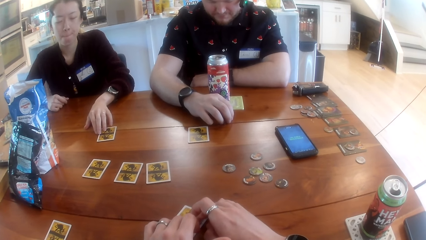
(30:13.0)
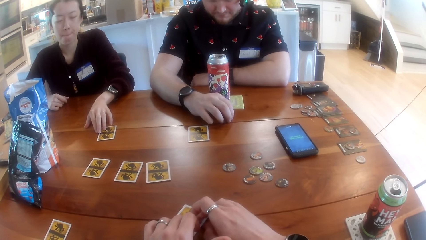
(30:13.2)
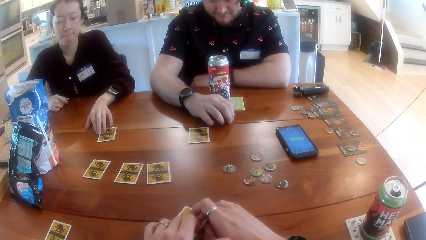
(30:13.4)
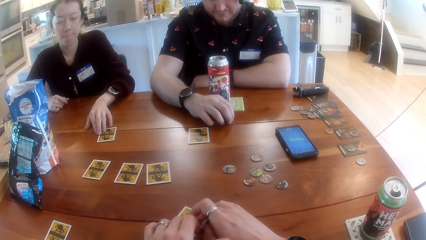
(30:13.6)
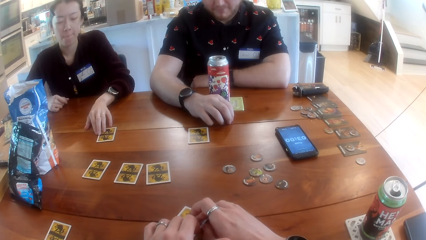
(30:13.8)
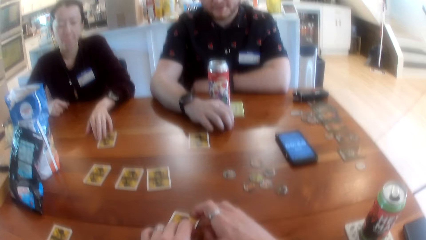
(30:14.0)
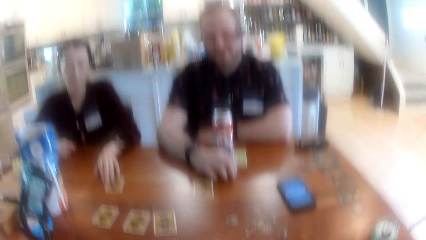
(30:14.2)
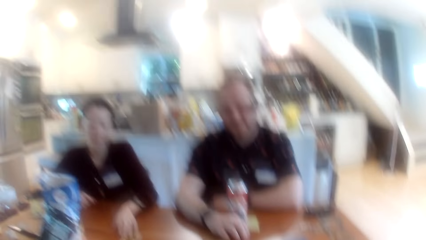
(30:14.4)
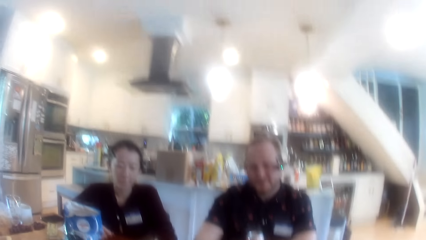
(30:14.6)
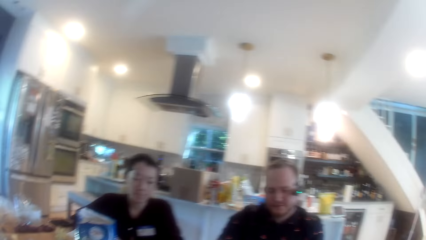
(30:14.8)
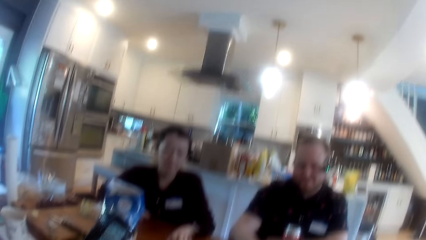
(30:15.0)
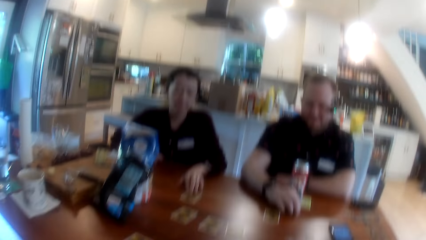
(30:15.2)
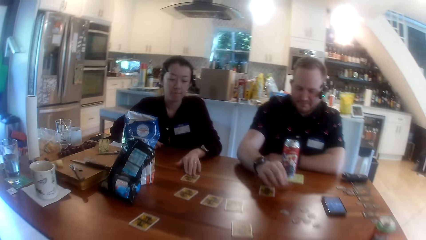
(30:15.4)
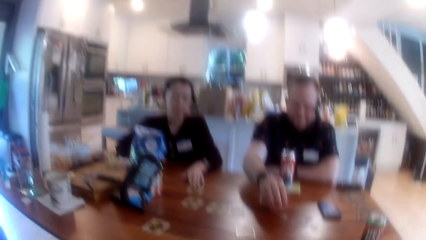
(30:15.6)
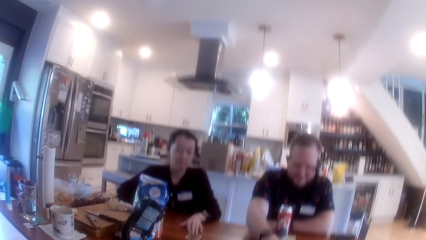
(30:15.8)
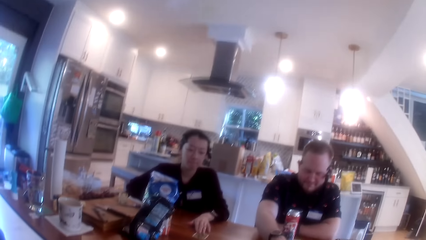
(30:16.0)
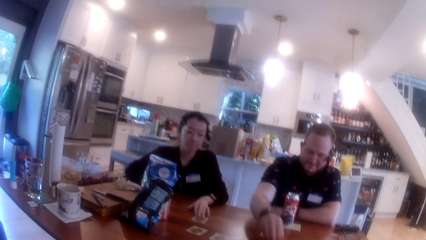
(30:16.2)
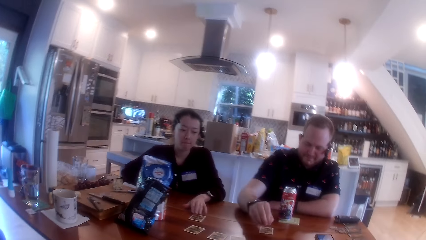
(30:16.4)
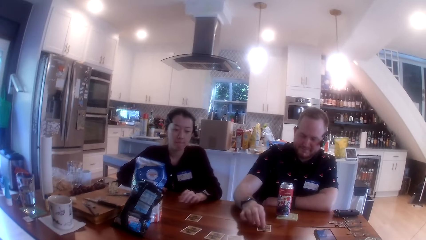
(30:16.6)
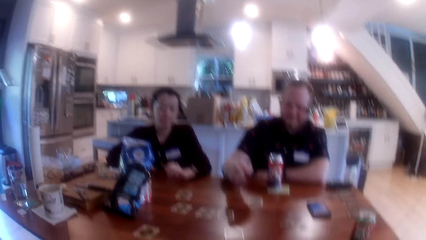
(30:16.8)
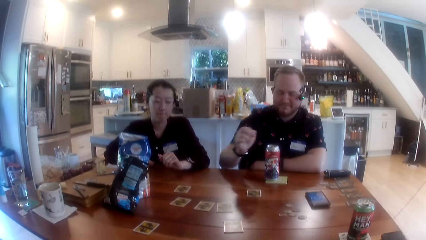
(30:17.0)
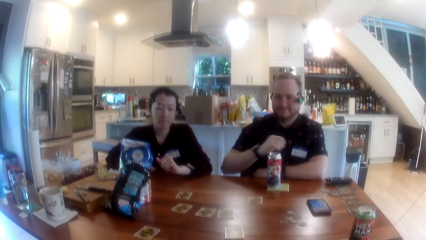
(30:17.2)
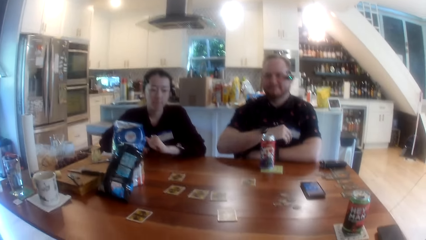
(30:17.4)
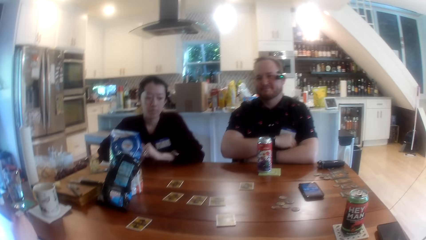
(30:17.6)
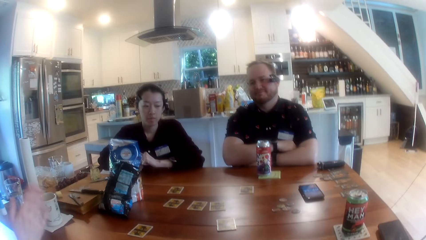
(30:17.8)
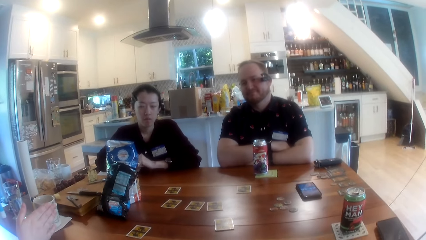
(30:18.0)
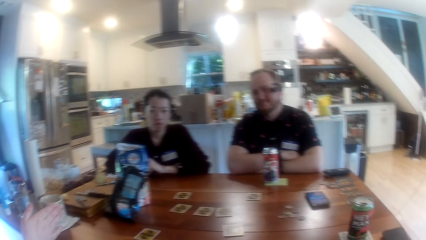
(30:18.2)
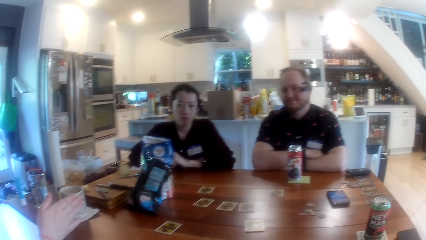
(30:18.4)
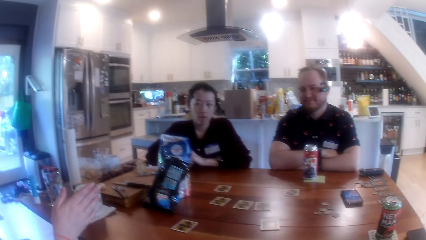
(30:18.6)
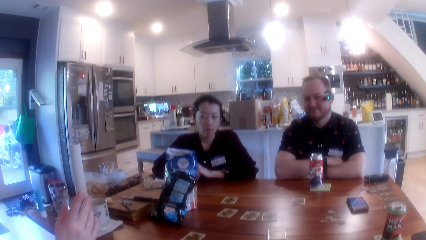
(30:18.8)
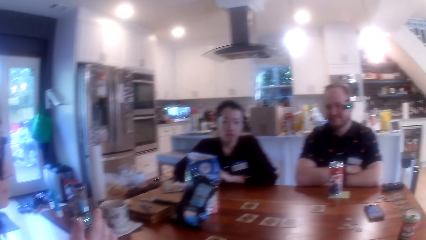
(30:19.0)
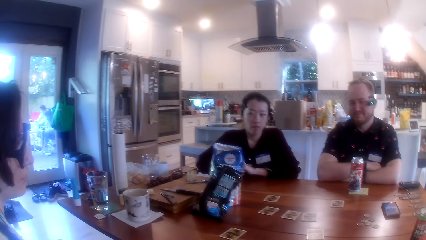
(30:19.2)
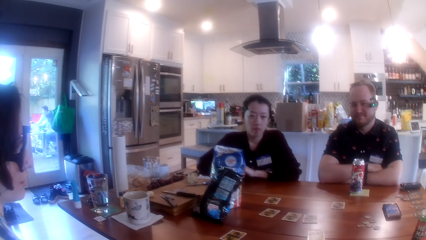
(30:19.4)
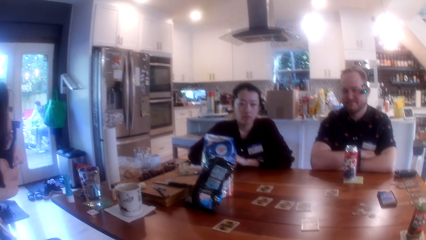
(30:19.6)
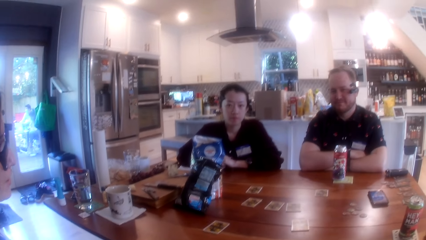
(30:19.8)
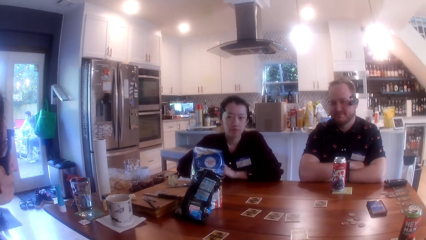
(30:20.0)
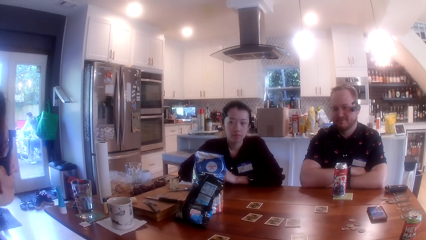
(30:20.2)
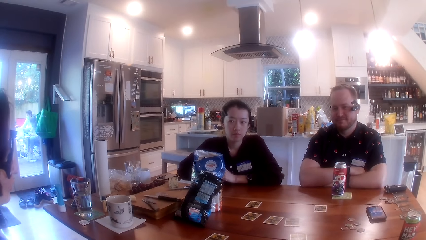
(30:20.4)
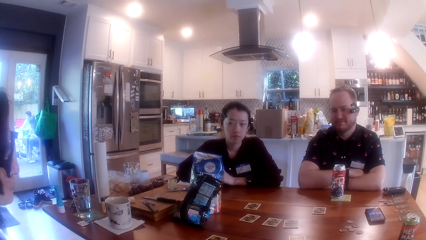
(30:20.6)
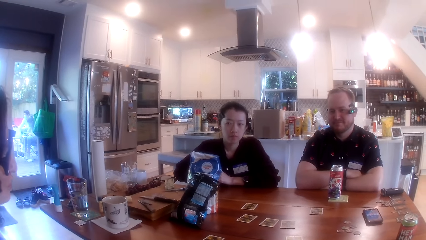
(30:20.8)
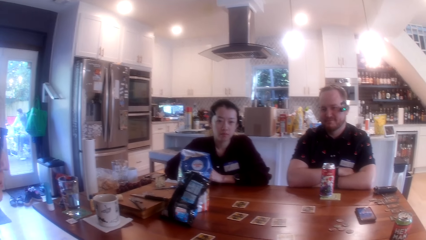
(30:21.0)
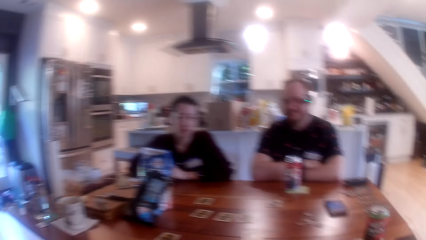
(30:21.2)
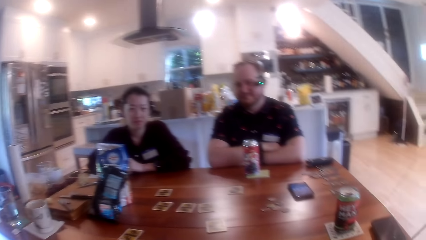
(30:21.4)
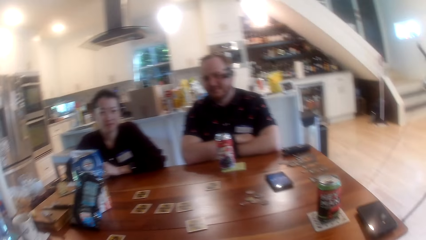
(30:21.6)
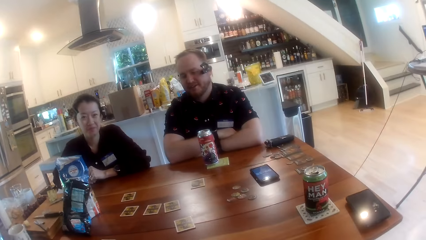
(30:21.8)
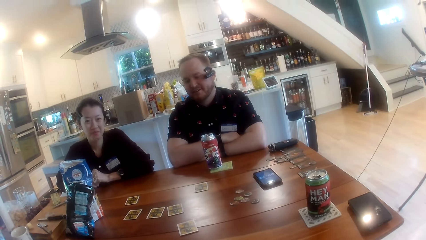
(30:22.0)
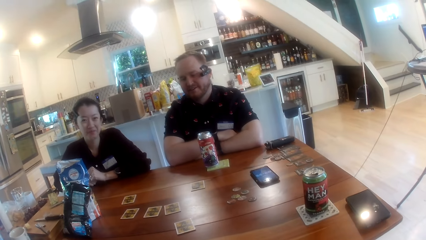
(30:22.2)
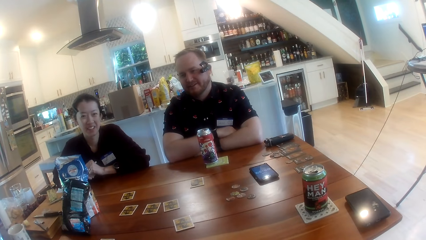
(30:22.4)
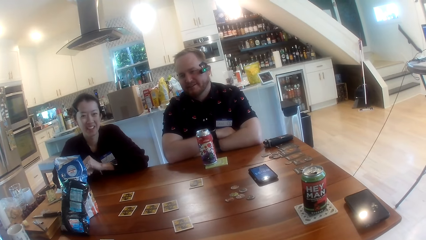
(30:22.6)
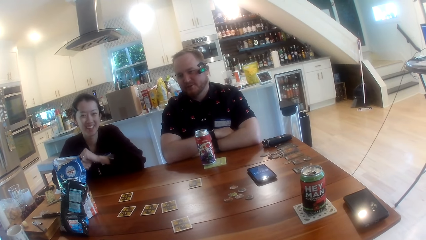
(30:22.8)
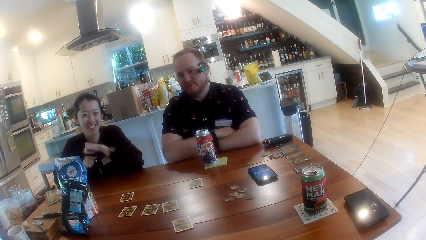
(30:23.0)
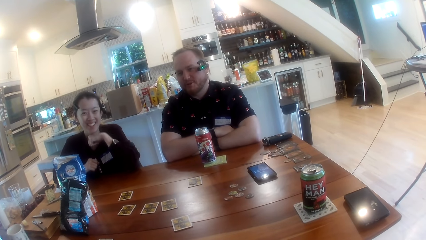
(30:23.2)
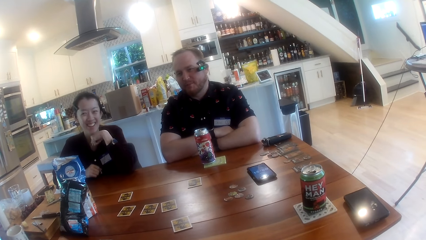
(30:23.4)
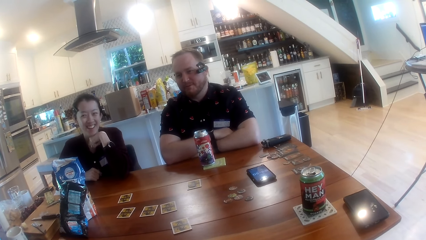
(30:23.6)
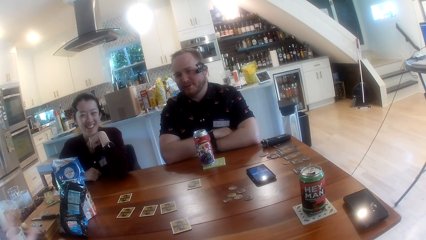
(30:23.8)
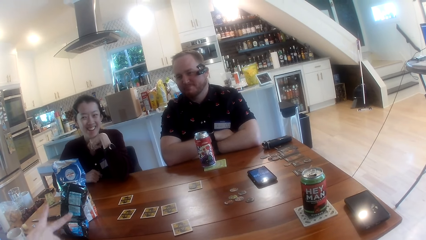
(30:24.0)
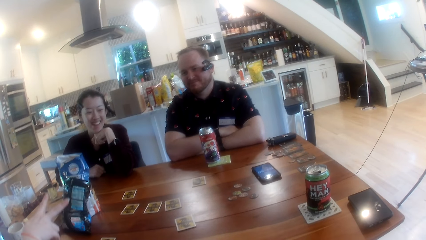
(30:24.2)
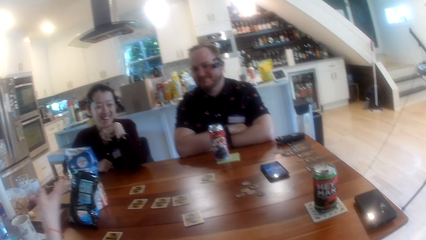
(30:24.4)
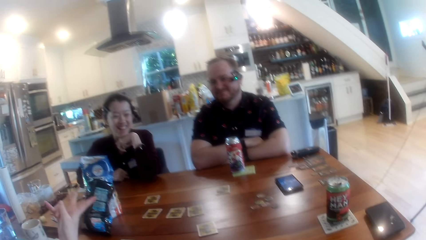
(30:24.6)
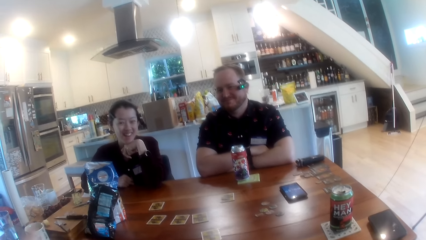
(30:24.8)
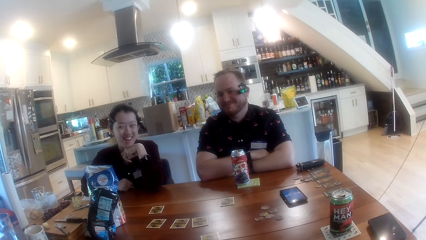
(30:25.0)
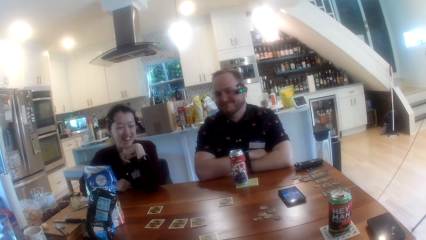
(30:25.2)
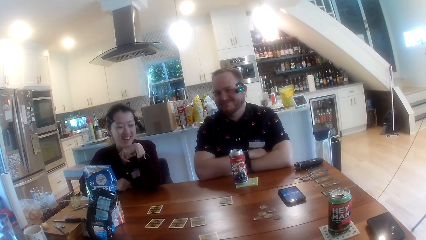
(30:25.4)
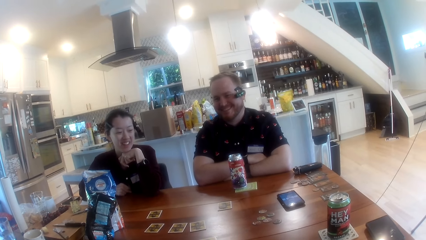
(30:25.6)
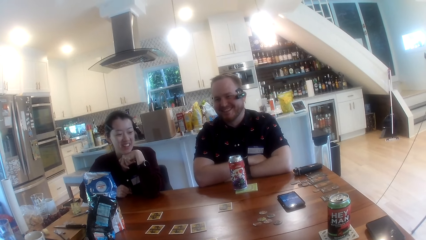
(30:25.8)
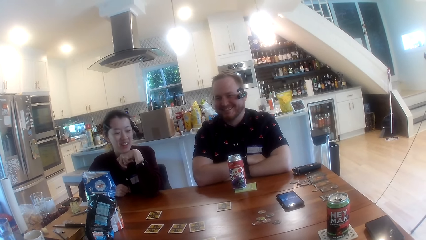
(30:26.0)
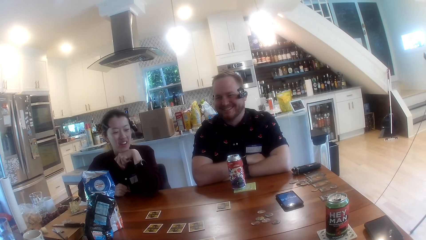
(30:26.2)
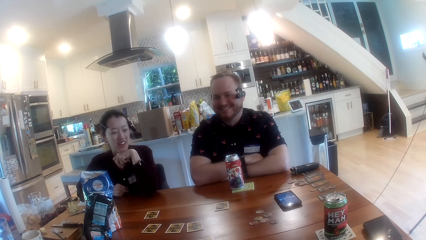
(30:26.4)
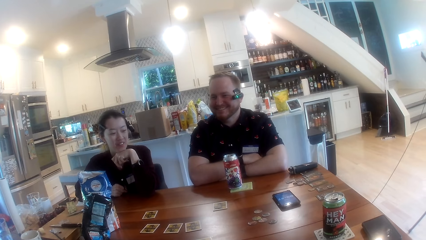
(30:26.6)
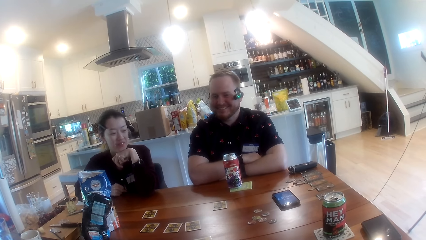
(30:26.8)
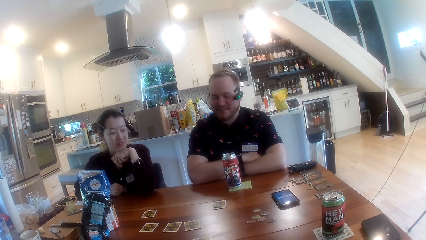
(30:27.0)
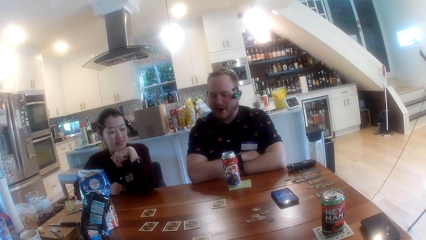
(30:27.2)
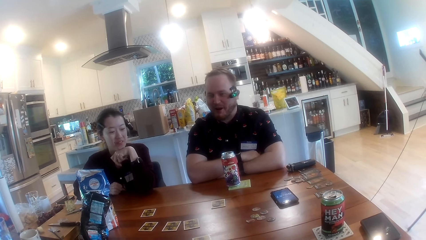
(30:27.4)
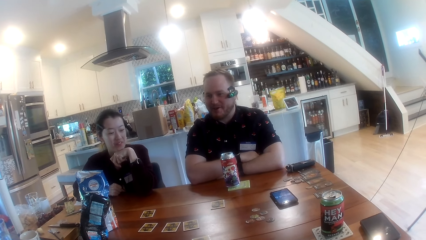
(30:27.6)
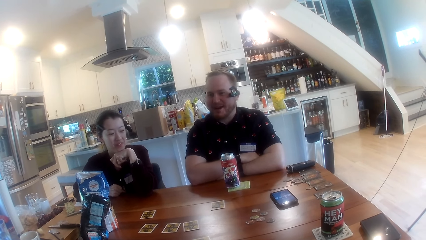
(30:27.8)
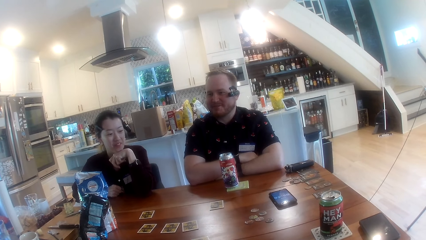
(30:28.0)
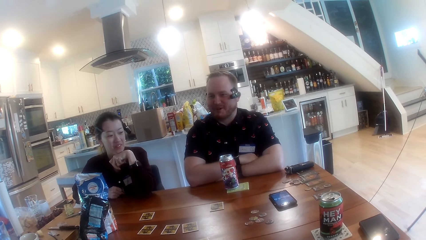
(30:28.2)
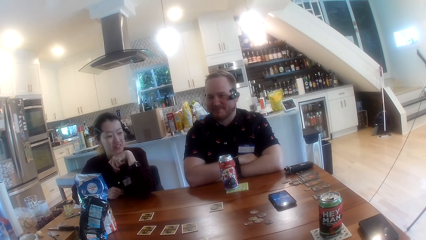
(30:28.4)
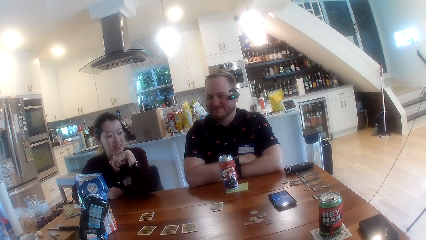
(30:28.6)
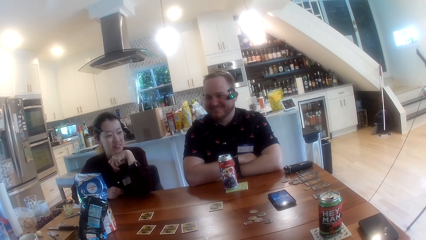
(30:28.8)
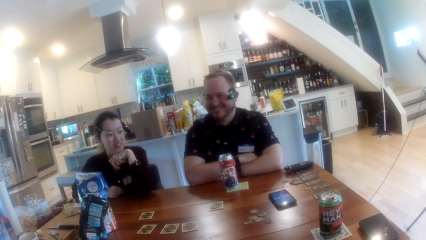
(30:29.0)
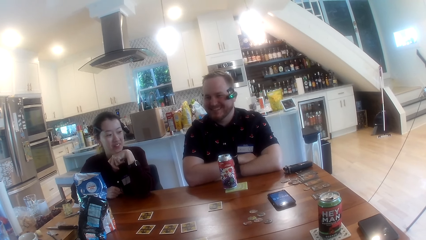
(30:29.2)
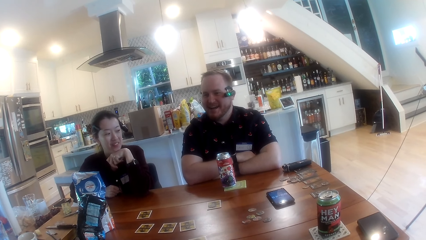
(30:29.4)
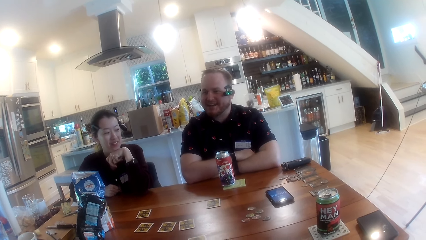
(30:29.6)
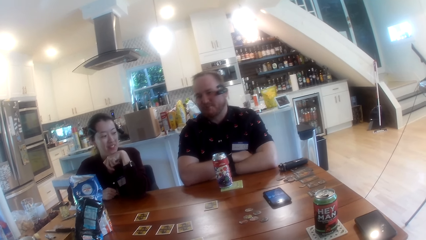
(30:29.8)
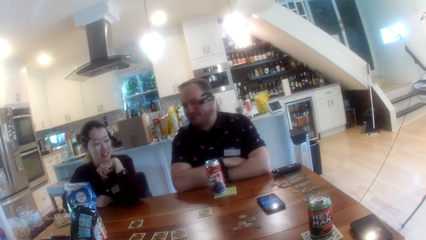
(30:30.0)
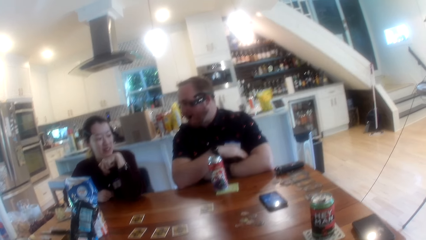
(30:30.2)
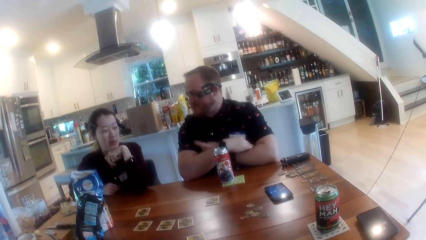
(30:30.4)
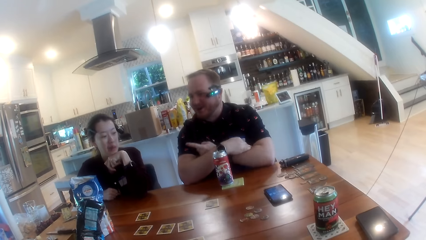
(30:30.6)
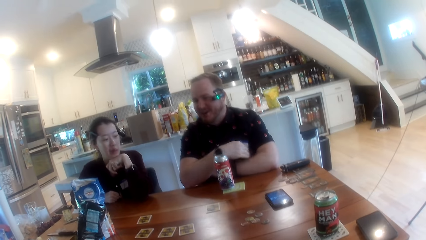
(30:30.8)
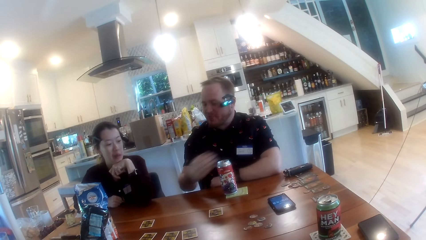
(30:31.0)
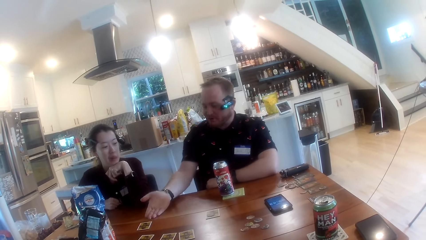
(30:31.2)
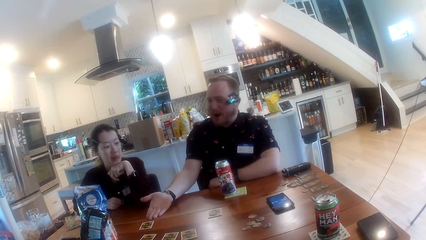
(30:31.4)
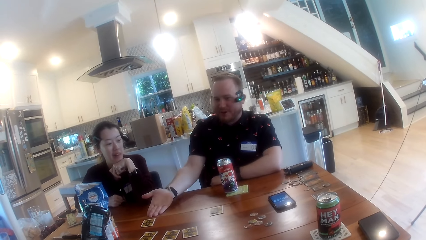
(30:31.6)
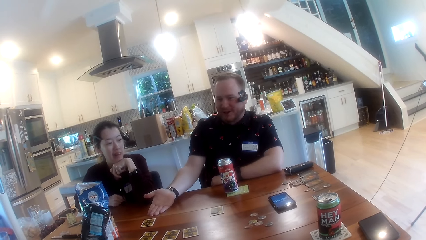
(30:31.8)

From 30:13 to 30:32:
The camera wearer stares at the man. The man moves a game piece on the table with his right hand. A lady interacts with the man. The camera wearer interacts with the man. The man interacts with the lady.
